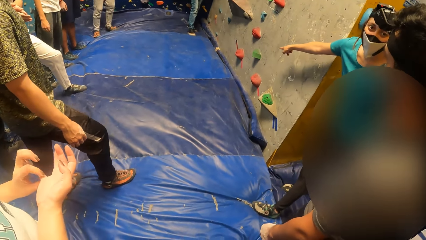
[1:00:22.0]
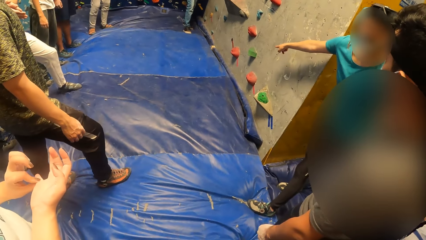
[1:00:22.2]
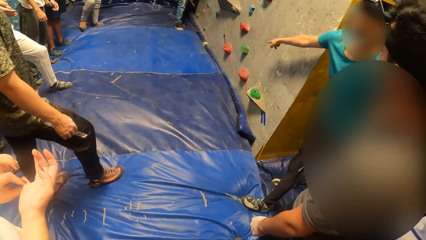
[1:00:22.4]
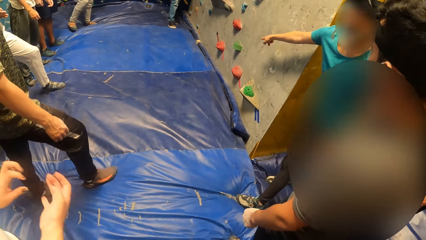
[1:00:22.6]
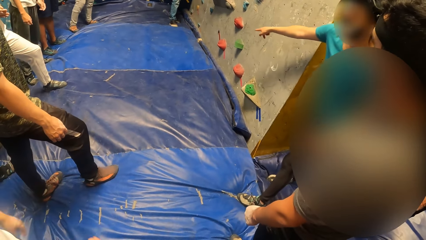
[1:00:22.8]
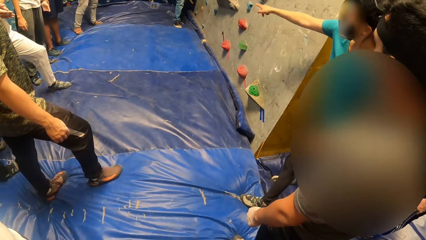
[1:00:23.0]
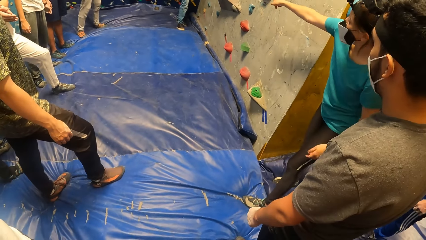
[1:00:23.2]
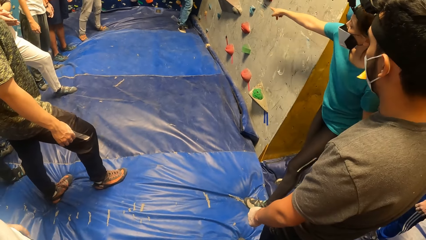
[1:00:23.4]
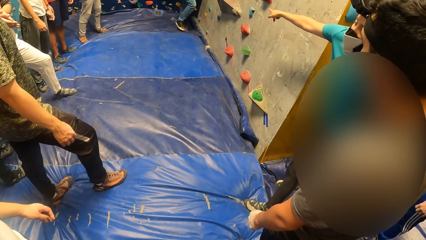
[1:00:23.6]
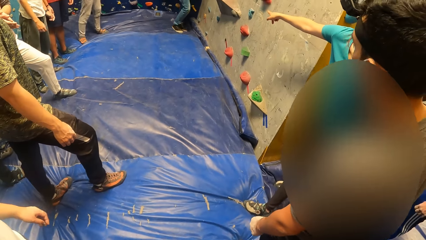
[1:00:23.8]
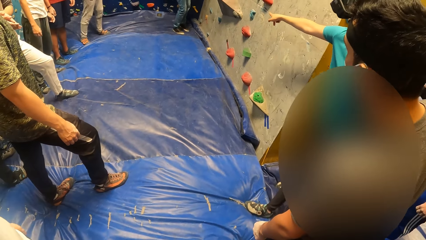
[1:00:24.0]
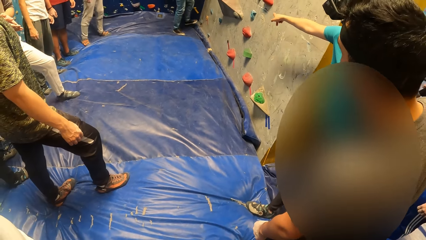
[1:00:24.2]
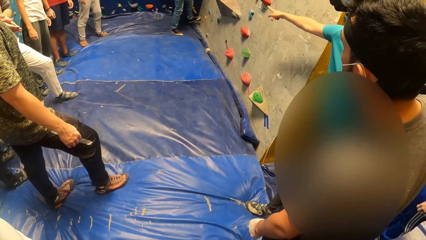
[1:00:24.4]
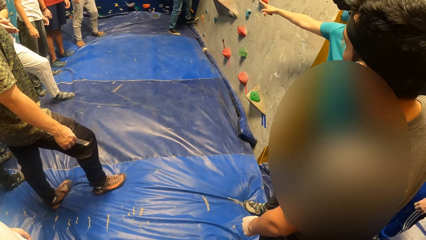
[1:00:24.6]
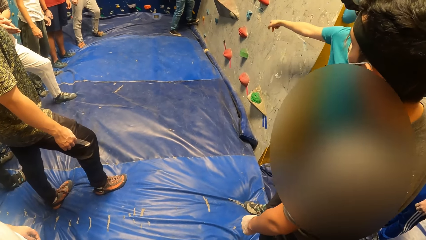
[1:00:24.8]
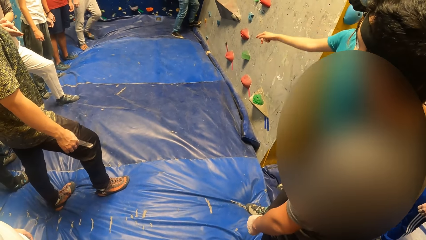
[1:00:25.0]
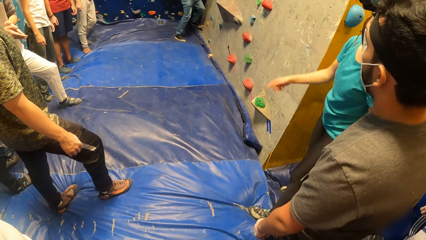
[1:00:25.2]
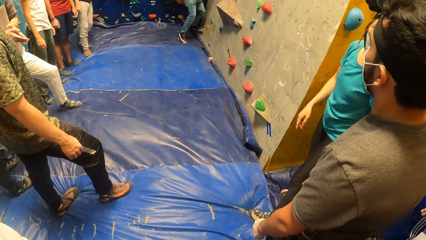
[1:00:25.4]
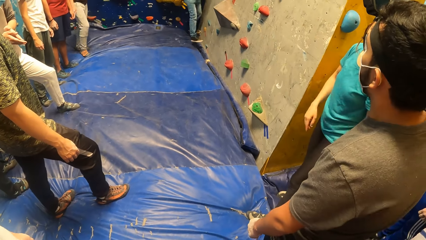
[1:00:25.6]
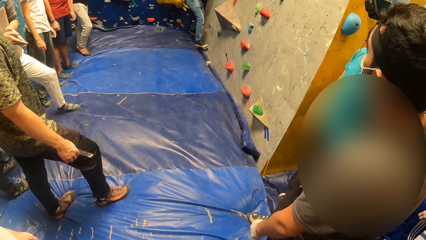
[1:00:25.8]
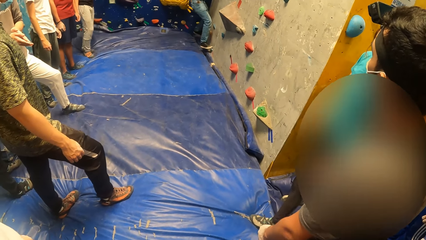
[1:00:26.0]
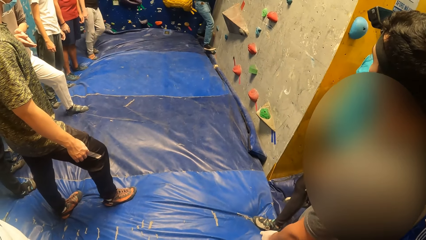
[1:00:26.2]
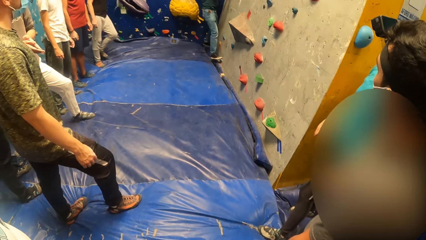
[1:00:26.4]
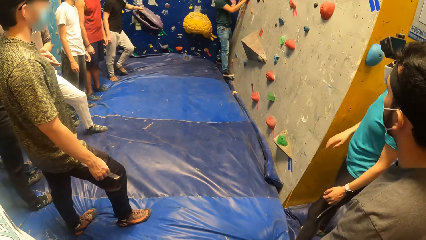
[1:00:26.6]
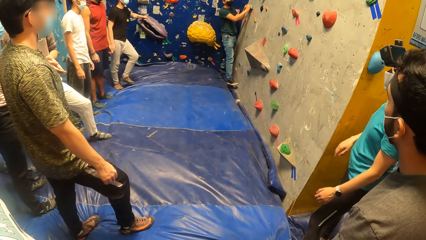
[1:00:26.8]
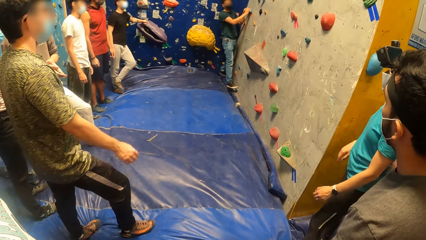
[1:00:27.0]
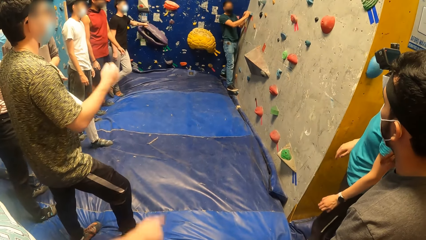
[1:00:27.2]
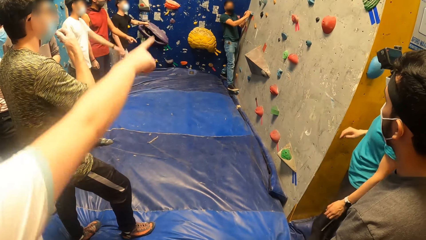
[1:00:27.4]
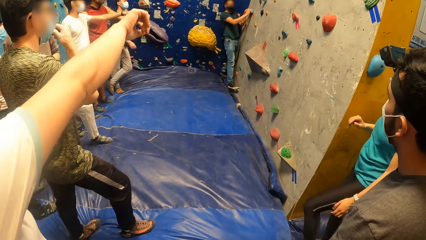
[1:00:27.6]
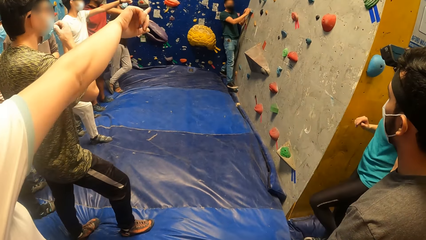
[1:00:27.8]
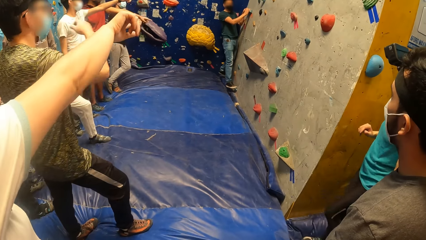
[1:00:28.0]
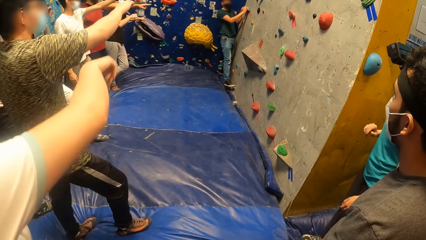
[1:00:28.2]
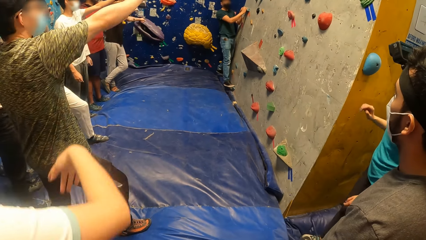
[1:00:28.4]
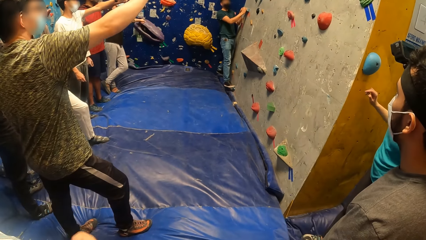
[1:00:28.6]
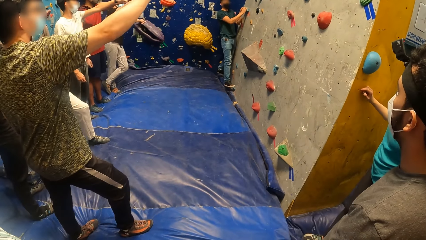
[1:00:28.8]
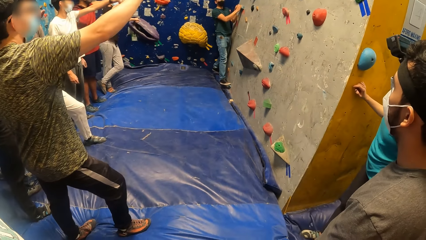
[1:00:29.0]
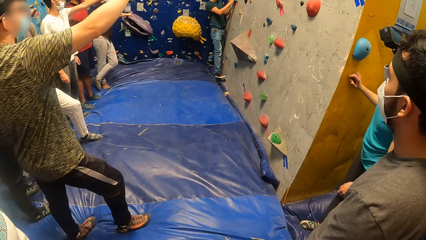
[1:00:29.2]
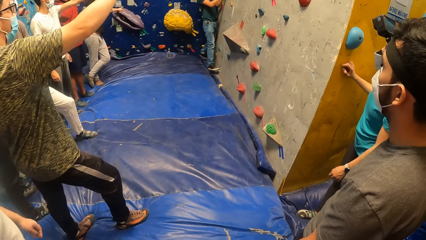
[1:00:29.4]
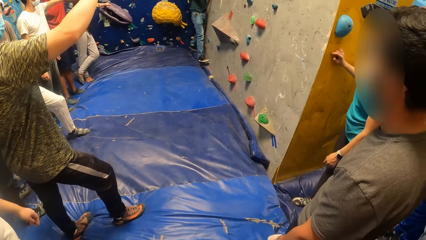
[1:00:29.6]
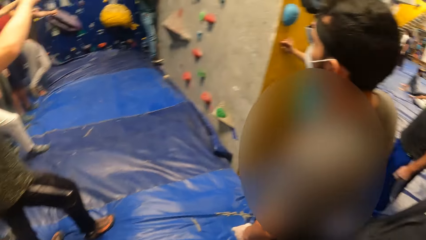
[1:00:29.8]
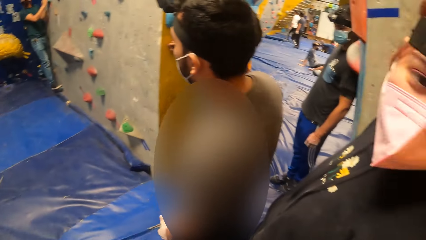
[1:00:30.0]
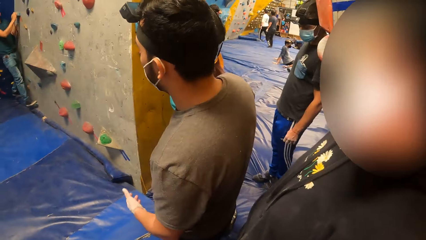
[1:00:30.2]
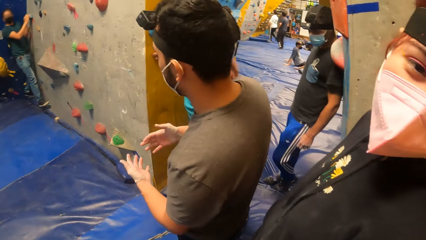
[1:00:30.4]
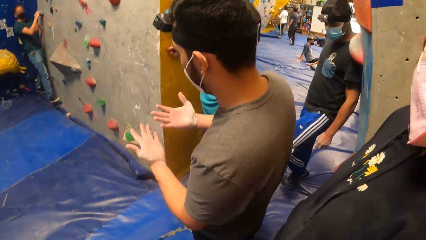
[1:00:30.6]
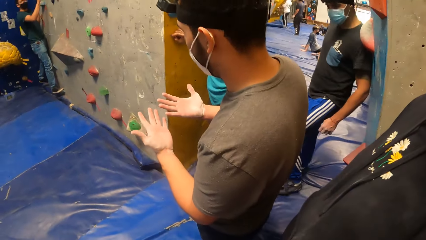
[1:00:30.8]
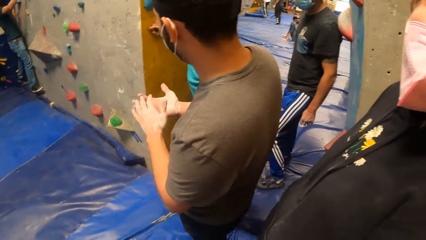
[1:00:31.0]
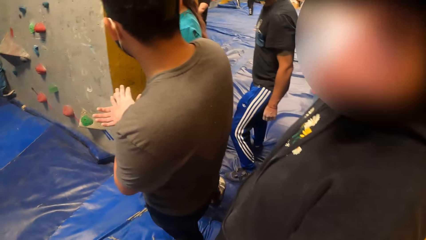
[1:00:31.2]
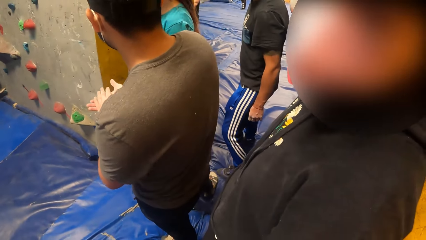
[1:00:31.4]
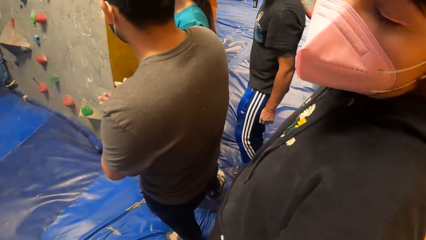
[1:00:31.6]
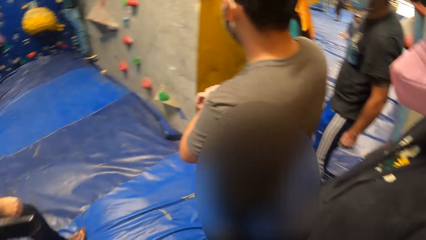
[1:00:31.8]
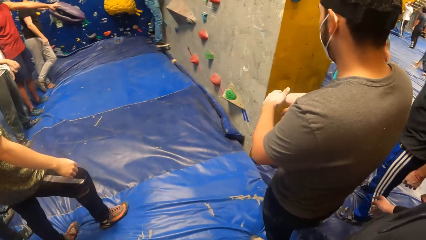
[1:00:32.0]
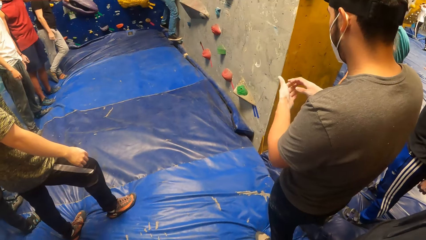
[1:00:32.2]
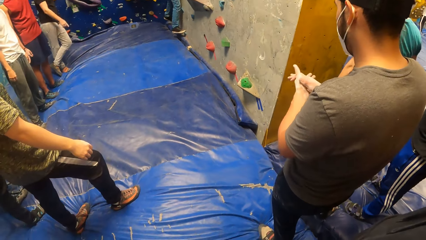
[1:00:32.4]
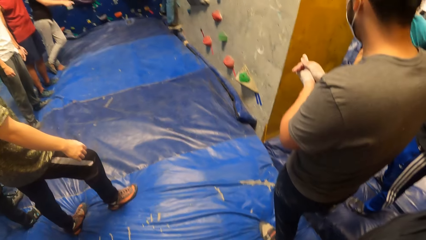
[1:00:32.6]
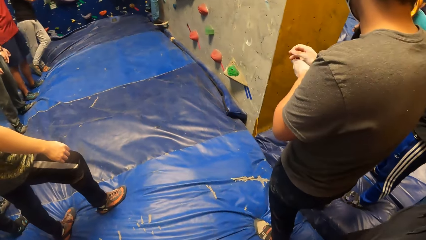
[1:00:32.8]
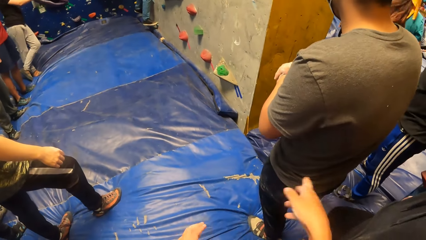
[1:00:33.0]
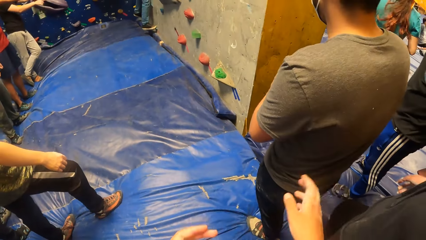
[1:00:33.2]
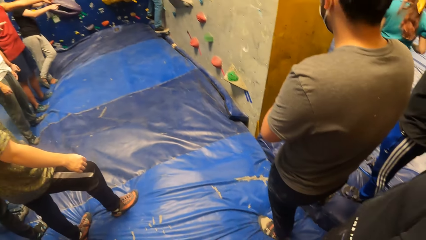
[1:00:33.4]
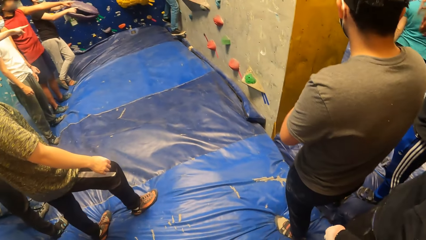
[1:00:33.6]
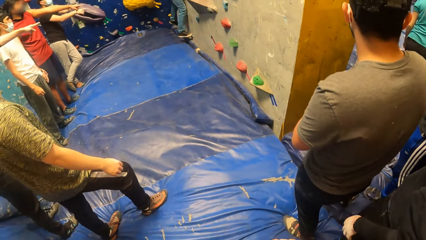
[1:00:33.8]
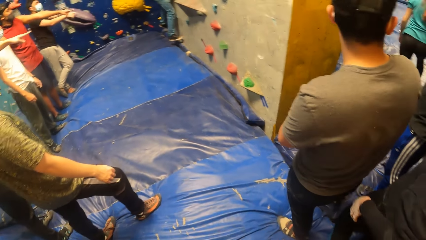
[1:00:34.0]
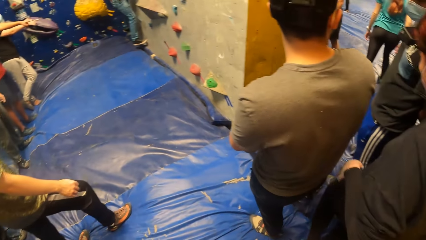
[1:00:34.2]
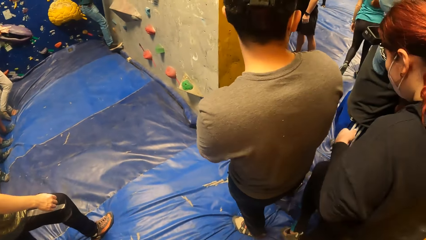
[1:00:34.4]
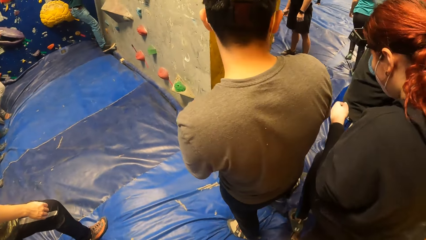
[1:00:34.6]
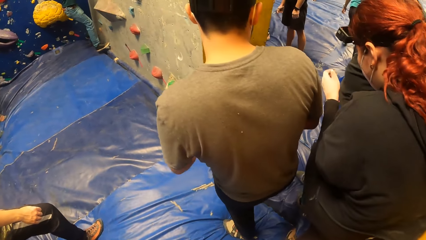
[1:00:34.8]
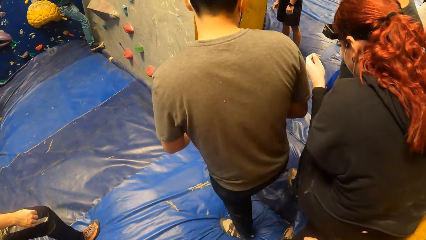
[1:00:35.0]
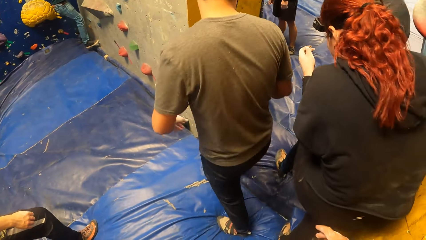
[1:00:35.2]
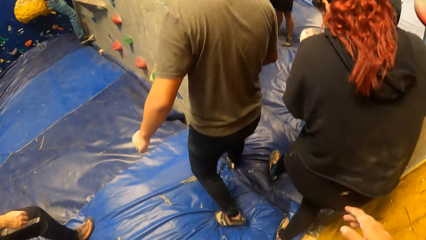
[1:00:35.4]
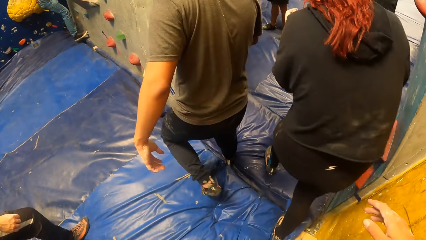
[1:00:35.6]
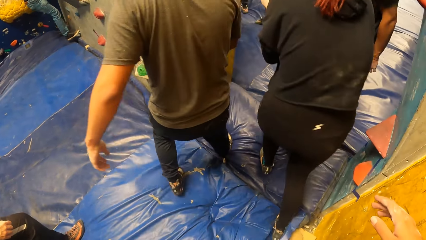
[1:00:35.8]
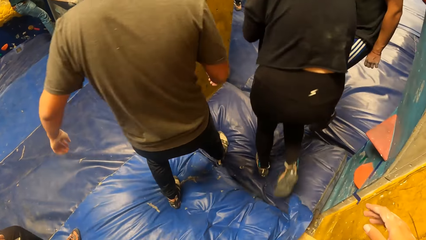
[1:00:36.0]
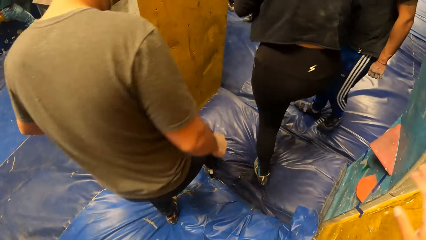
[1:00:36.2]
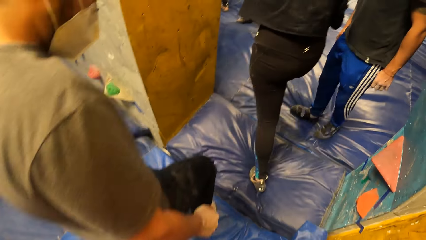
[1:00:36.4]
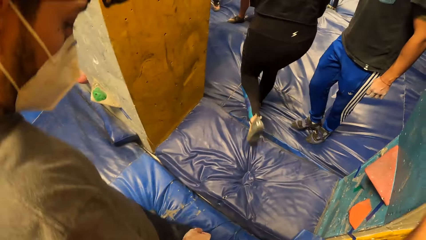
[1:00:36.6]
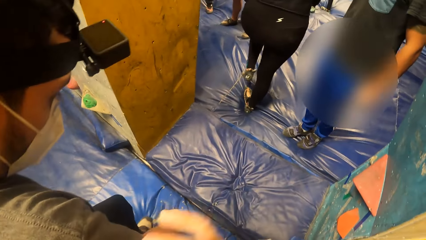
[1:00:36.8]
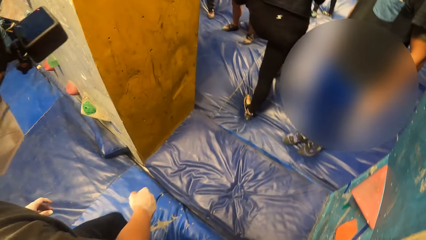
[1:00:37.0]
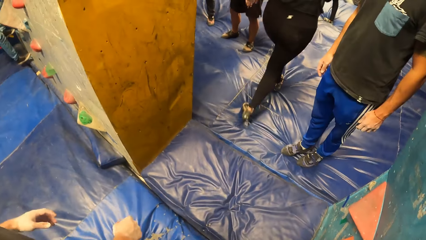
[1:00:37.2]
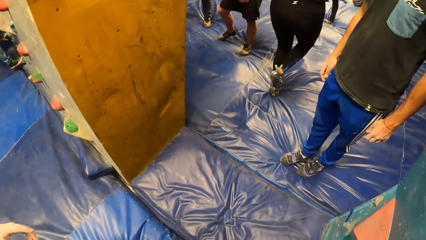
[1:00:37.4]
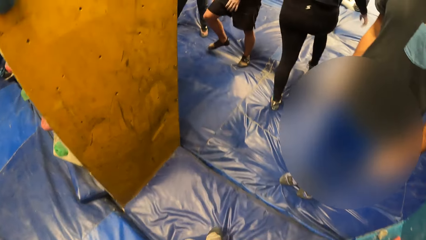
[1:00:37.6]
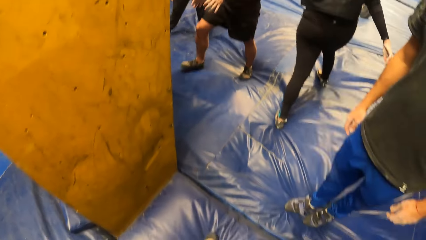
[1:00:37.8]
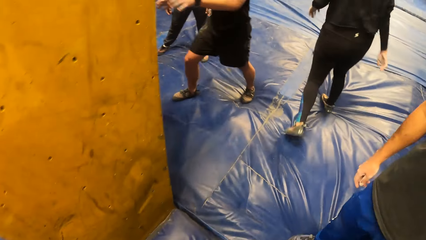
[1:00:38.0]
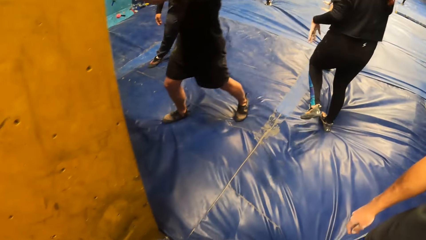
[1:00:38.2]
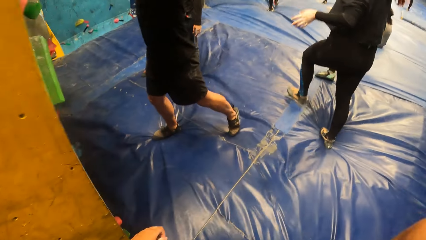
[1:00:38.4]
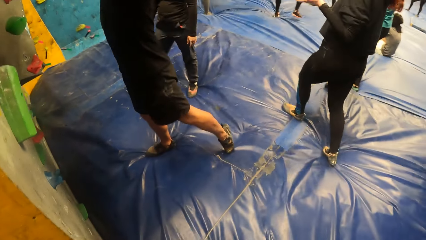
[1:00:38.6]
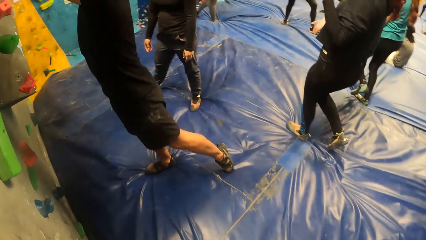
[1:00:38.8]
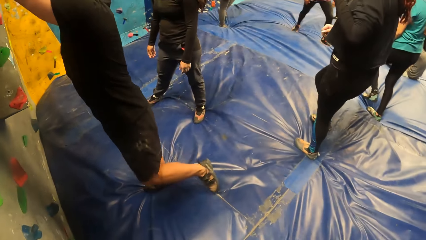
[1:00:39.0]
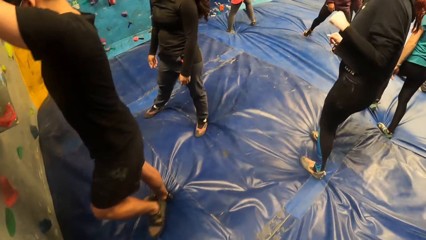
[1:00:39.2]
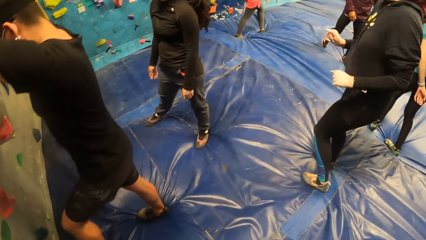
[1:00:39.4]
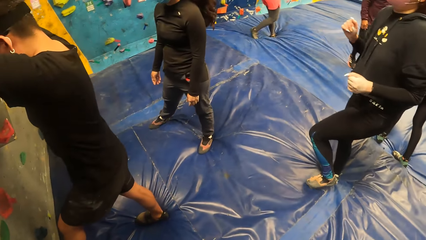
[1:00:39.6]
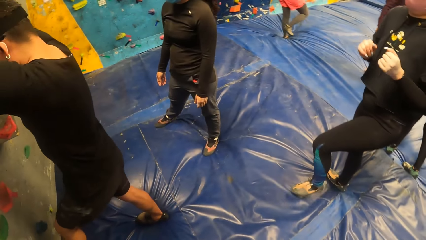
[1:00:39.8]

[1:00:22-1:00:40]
The camera wearer looks around. The gym instructor climbs the climbing wall with climbing hold stones. A man rubs his palms together. The camera wearer raises their hands up.
